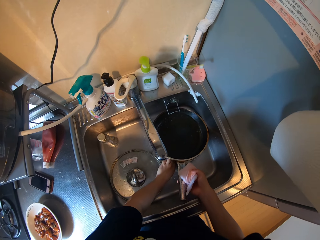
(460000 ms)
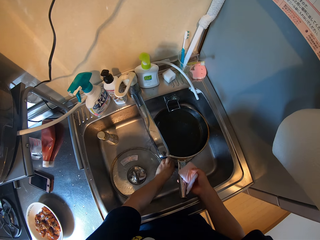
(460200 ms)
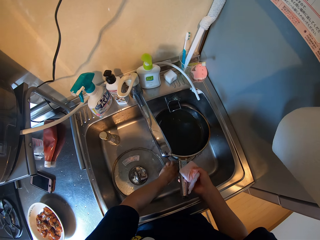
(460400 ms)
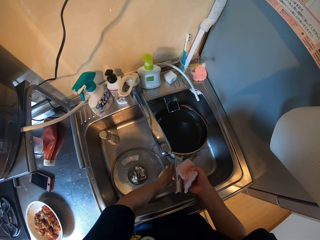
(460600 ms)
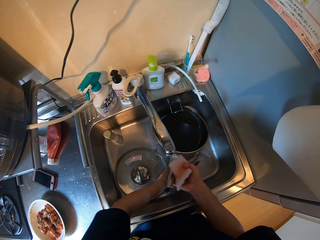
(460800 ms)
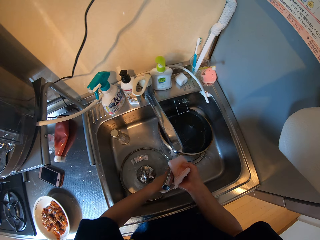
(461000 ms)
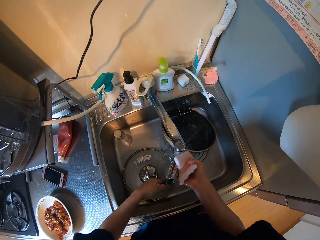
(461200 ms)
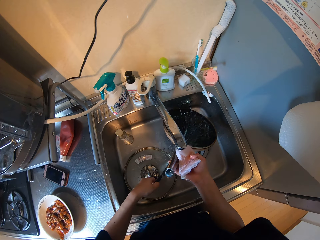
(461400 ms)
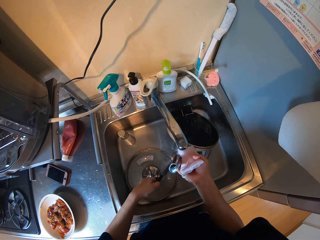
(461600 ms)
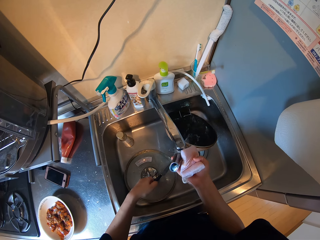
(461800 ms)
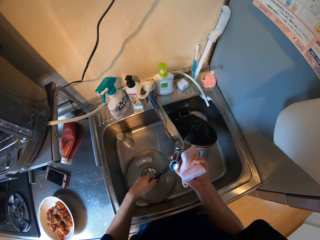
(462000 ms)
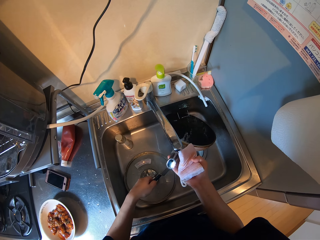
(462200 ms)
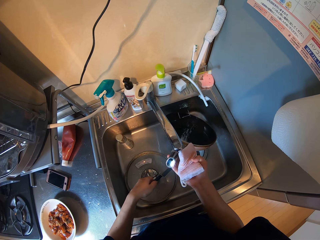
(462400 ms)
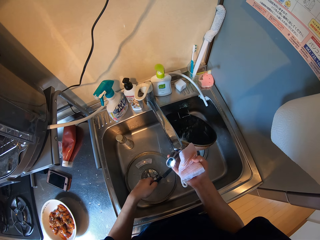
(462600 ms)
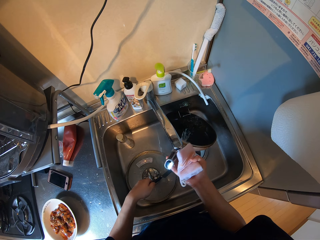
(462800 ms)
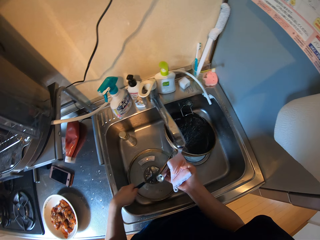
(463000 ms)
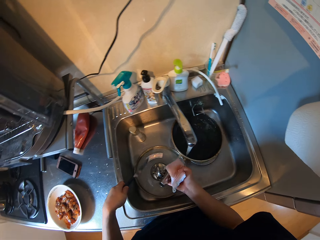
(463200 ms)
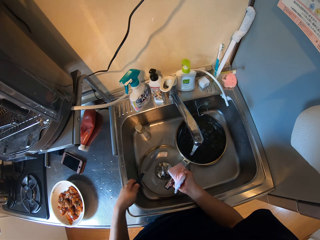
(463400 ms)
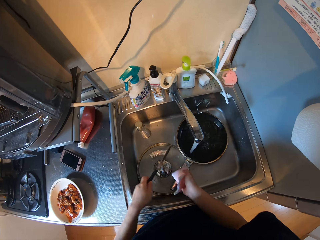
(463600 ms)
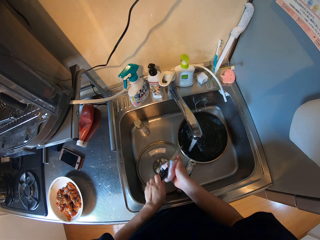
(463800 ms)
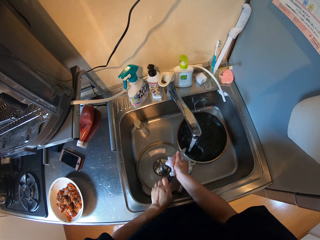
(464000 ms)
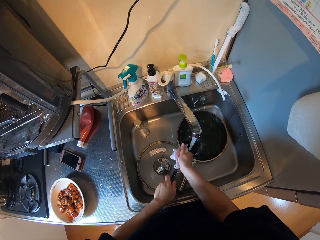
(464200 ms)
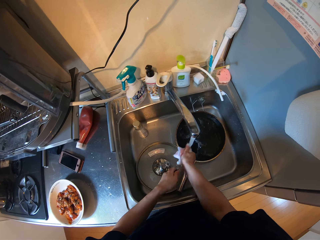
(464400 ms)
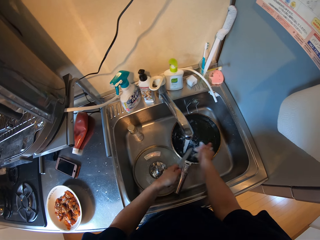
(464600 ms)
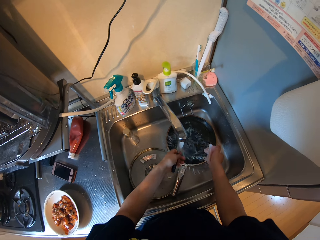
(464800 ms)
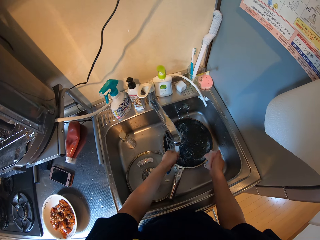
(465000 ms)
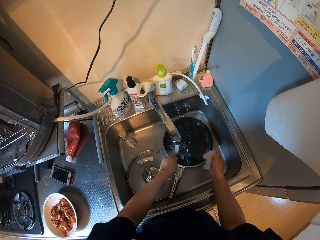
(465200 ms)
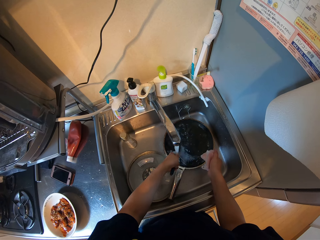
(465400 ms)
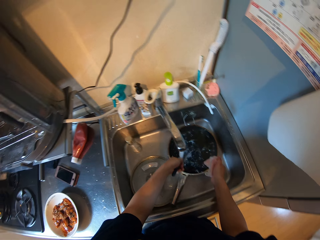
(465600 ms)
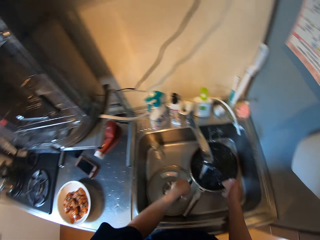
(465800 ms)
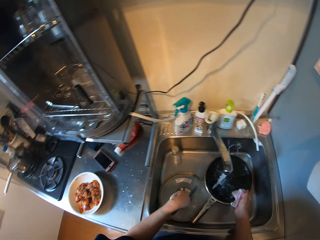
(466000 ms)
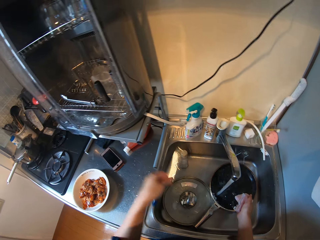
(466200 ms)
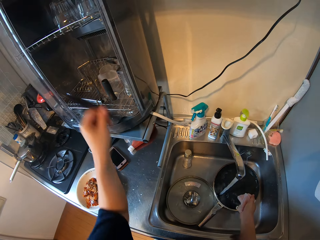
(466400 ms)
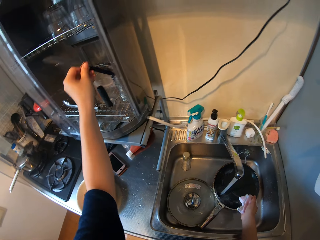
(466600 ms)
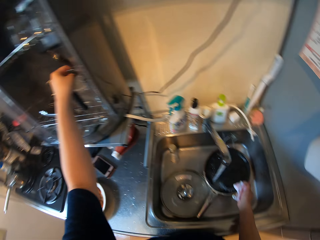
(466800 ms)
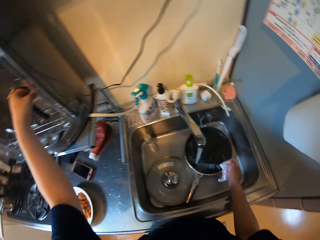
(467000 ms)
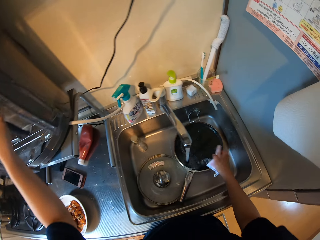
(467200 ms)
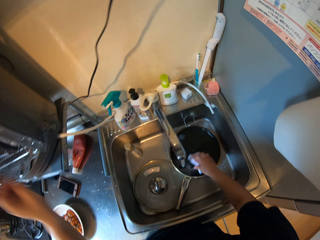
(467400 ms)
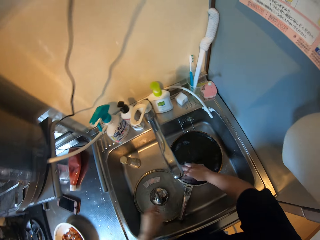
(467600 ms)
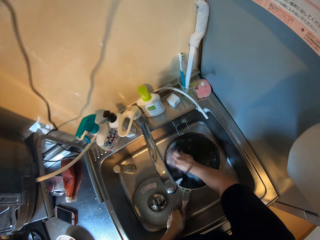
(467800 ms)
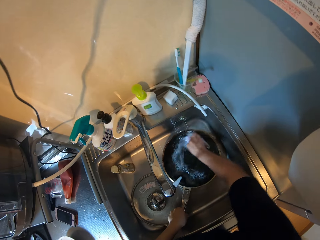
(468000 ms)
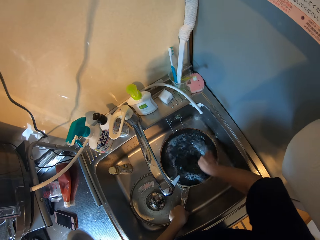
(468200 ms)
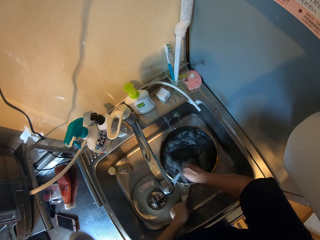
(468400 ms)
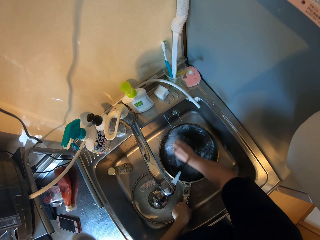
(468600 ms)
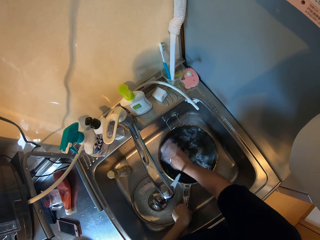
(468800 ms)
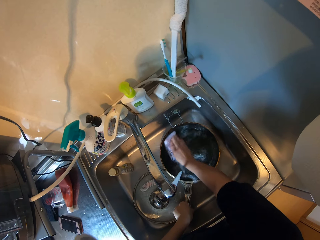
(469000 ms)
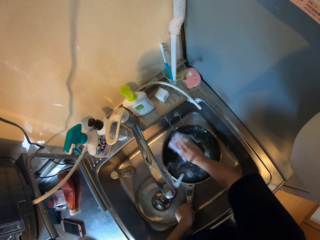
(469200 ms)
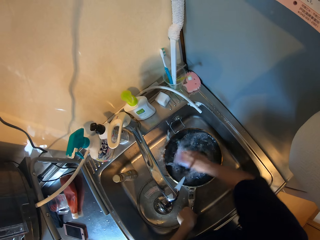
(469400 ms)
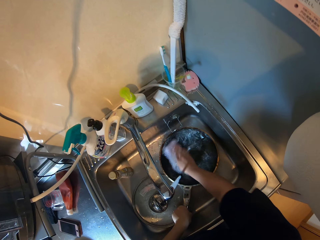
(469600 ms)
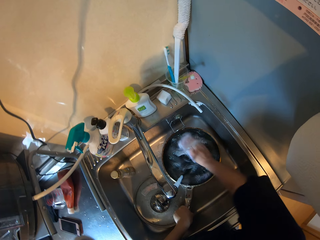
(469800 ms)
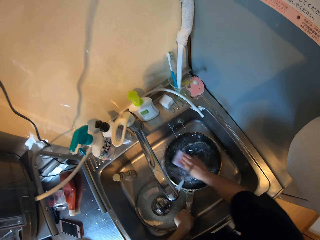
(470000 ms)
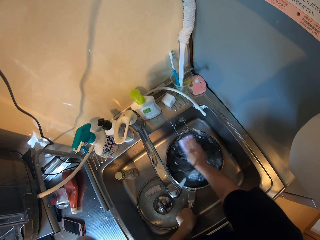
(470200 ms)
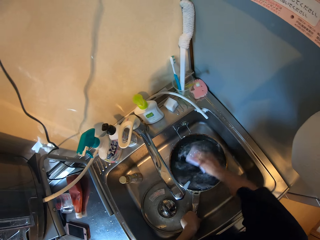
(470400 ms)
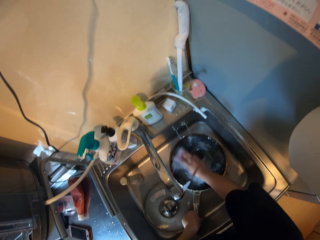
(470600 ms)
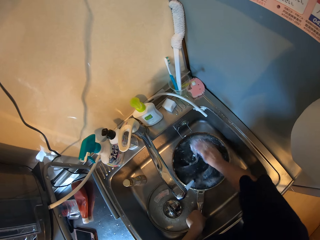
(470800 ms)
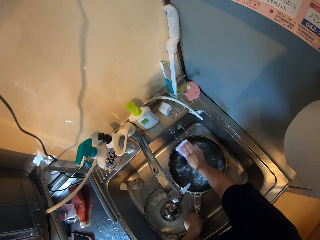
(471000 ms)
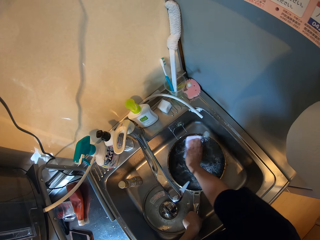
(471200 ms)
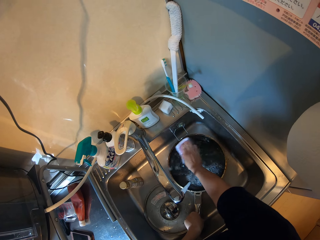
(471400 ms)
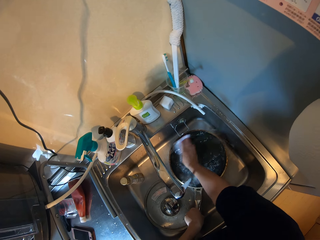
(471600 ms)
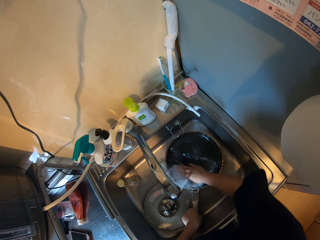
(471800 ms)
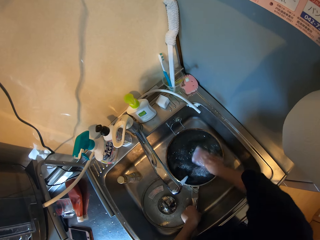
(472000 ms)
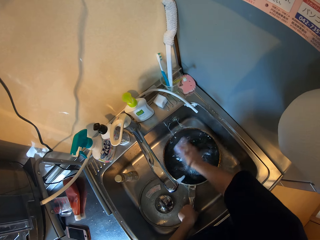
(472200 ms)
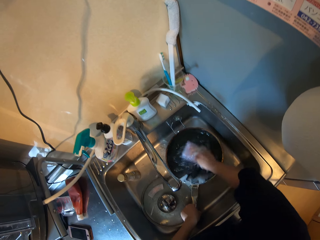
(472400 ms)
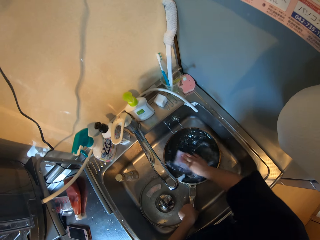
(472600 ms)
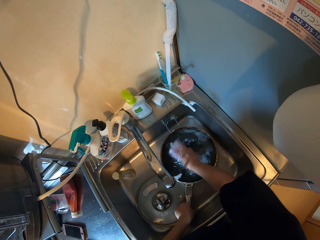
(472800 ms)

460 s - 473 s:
The camera wearer puts the pan down. They pick up a knife. They lift the pan and put the pan down. They wash the knife. They rinse the knife. They drop the knife in the plate rack. They wash the frying pan.

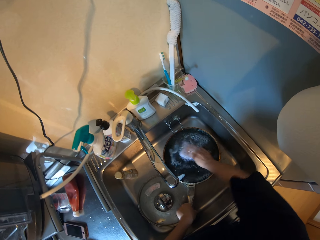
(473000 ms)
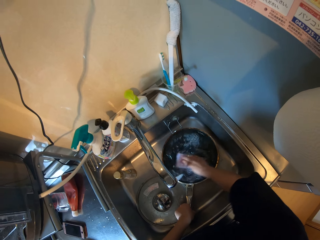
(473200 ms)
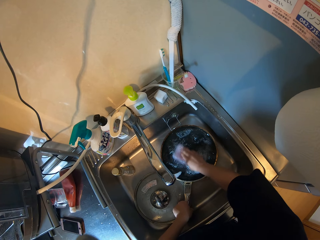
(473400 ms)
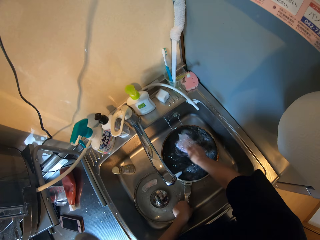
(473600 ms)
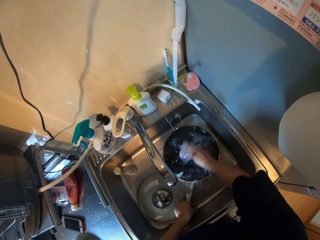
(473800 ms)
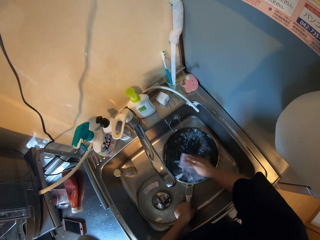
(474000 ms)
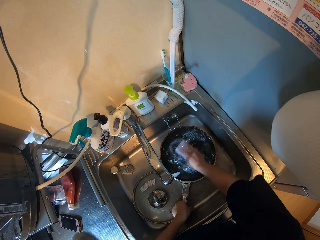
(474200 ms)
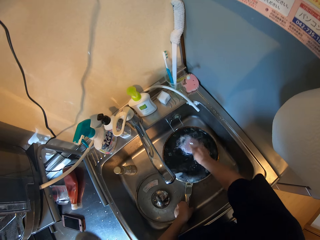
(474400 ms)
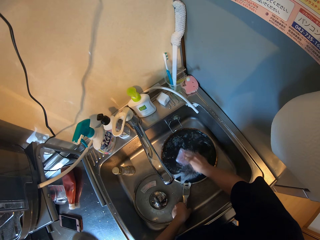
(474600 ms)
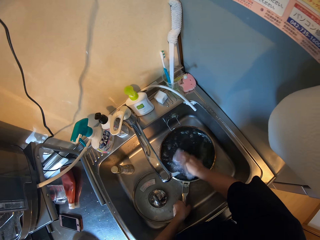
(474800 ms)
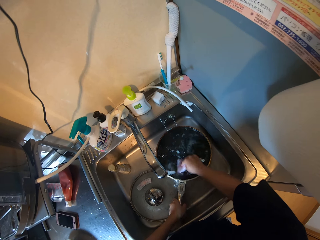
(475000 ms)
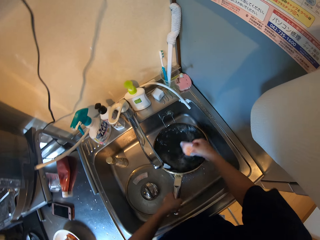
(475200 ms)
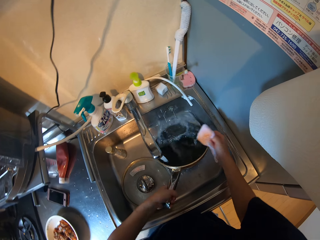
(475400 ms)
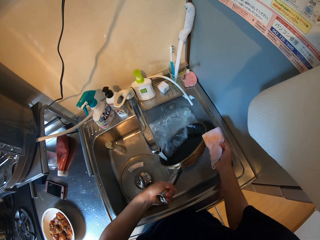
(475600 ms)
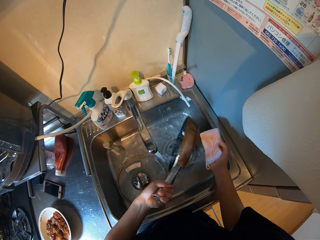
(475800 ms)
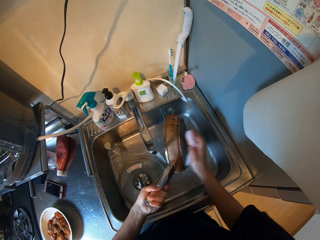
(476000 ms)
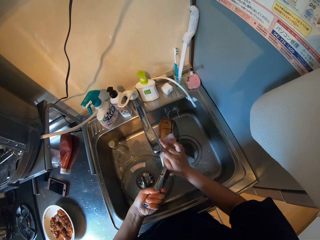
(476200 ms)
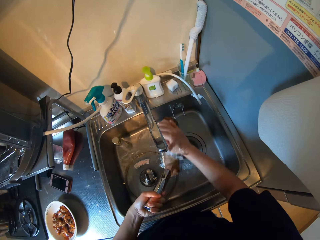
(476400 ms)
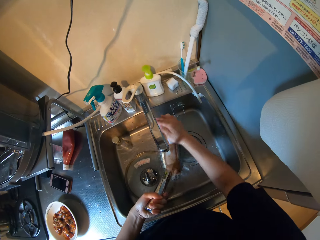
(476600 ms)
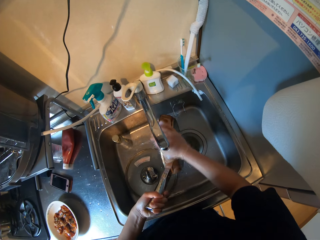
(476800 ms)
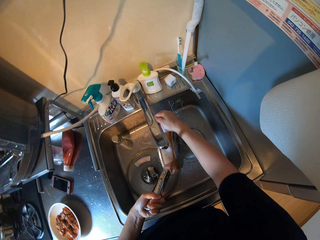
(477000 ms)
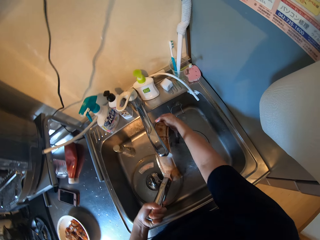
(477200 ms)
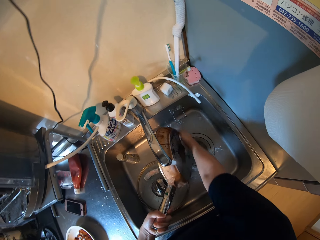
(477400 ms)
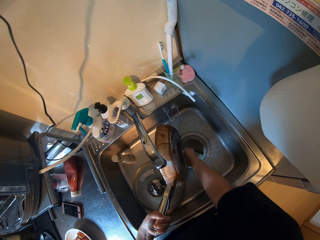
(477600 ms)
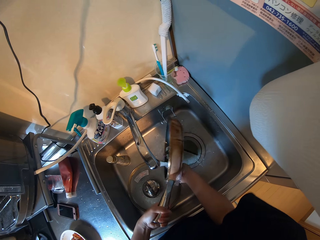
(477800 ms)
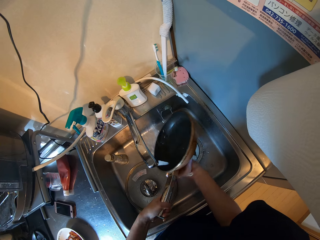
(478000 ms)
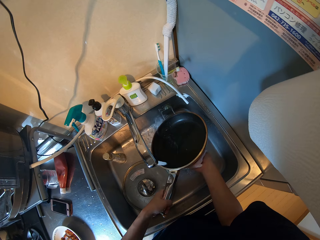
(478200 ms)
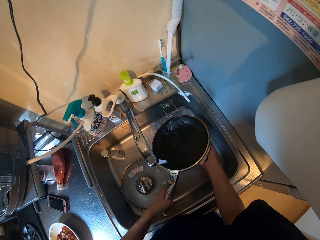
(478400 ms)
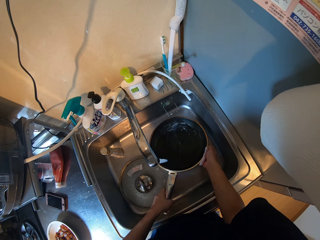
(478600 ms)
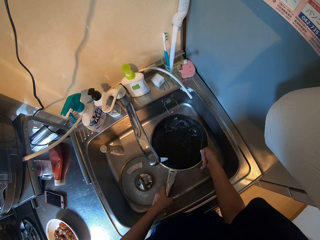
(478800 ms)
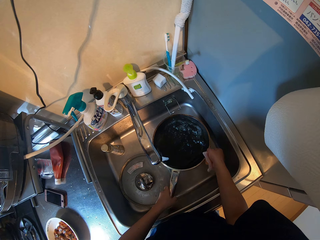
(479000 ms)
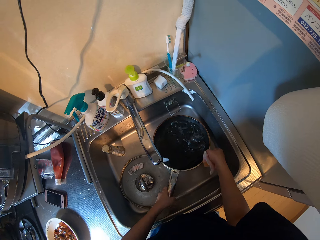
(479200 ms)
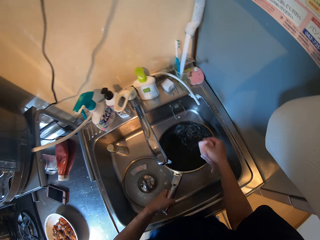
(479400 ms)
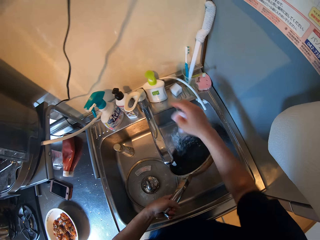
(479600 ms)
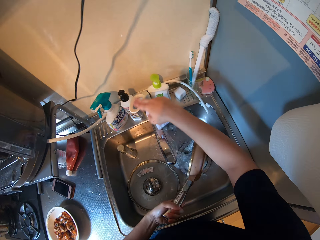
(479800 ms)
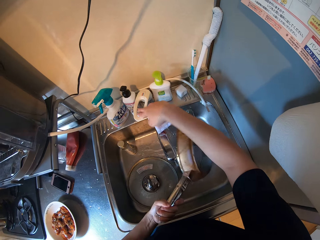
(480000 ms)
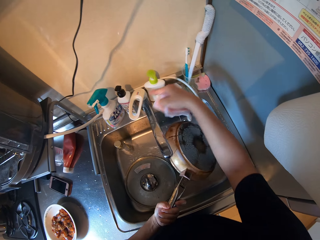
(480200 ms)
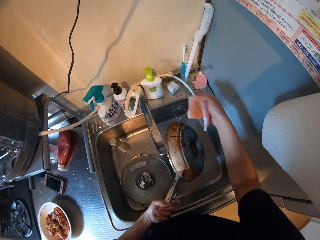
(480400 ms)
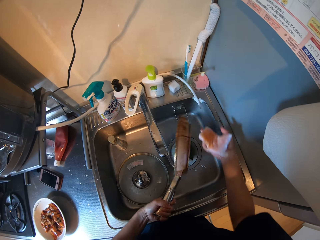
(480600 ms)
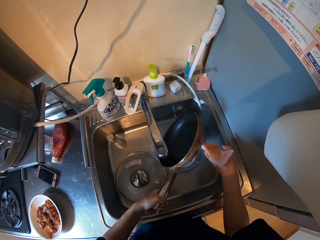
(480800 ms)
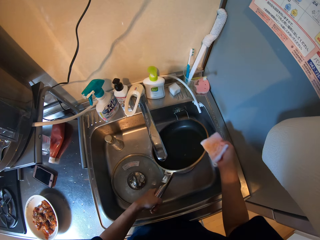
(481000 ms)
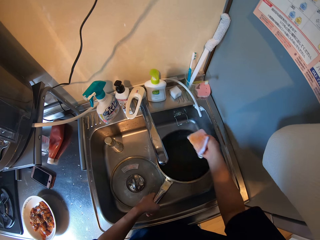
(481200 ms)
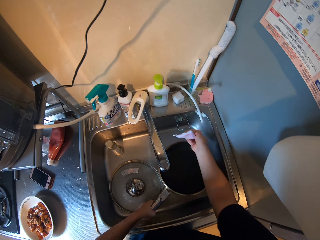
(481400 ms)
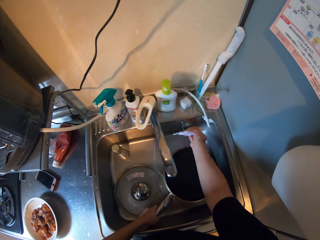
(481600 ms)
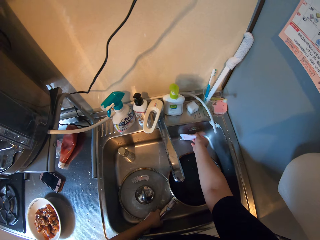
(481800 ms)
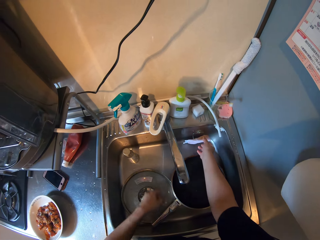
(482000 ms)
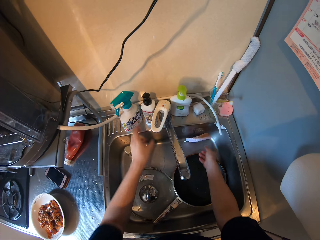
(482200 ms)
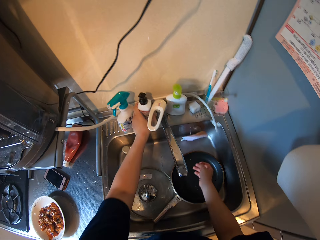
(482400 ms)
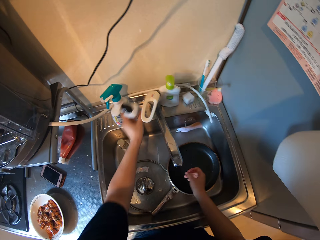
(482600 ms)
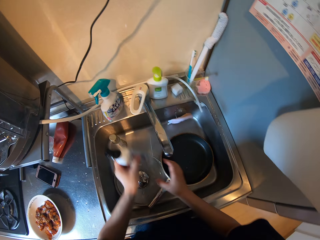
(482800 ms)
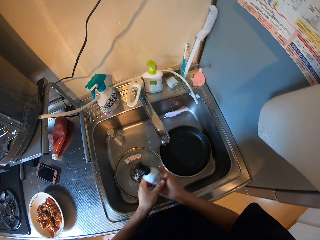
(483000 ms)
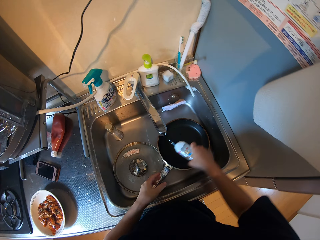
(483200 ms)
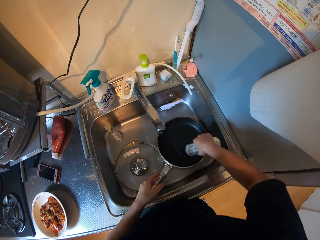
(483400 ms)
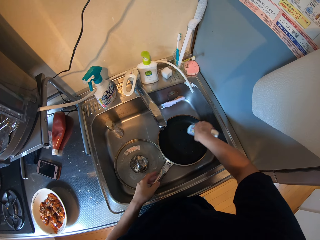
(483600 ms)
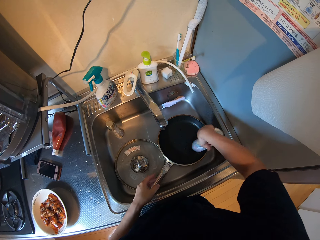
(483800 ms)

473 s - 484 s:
The camera wearer pours the water. They wash the bottom of the pan. They pour the water. They close the tap. They drop the sponge. They carry a liquid soap. They put some soap on the pan.
